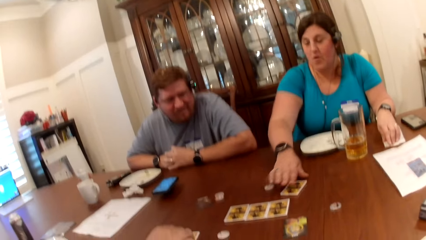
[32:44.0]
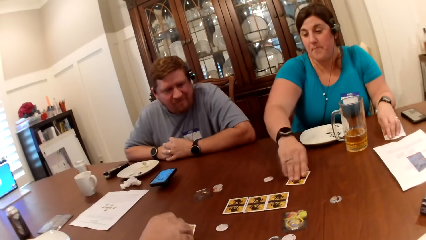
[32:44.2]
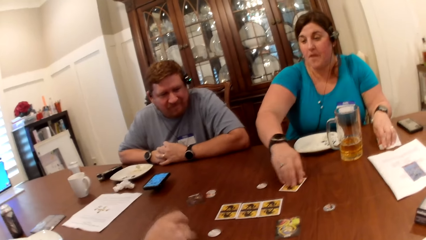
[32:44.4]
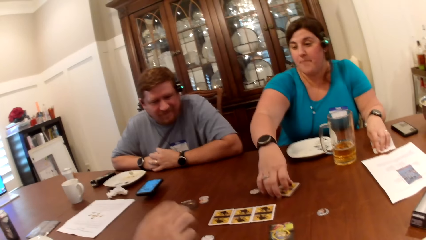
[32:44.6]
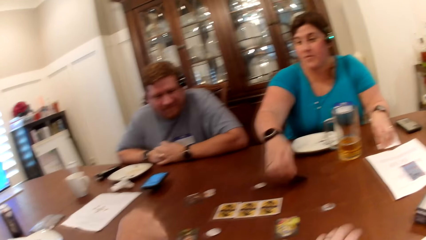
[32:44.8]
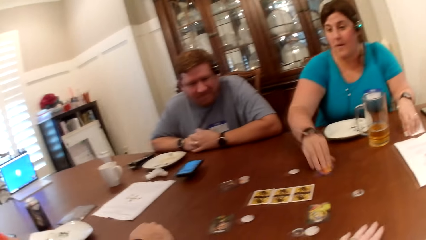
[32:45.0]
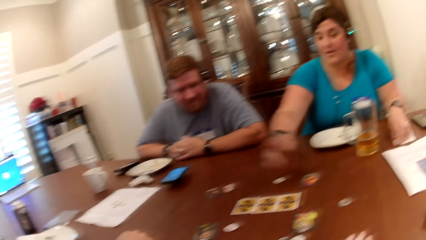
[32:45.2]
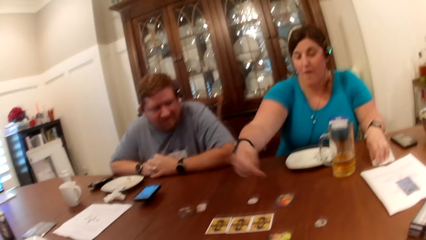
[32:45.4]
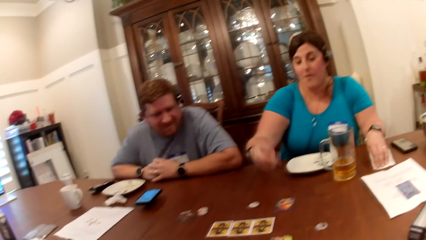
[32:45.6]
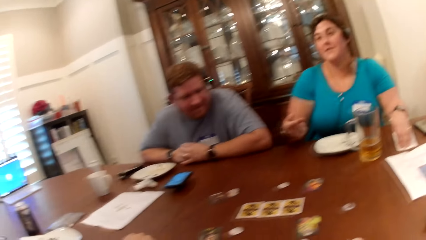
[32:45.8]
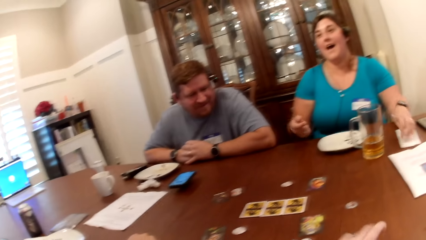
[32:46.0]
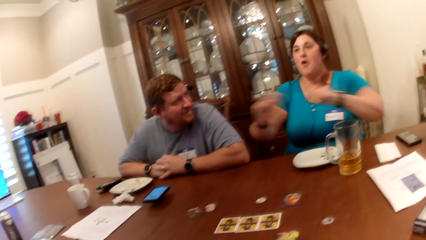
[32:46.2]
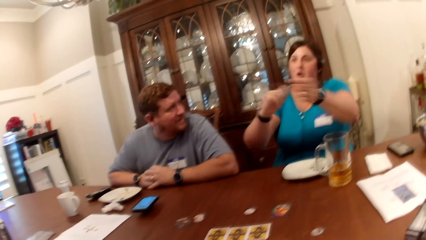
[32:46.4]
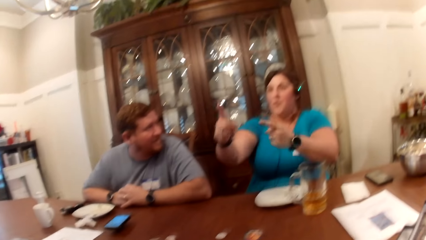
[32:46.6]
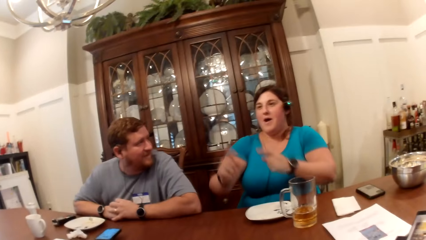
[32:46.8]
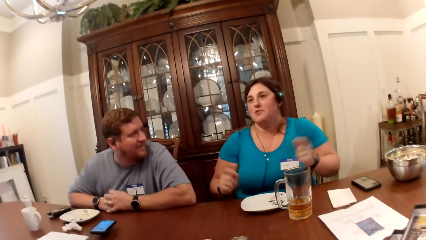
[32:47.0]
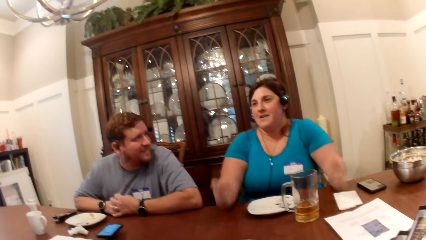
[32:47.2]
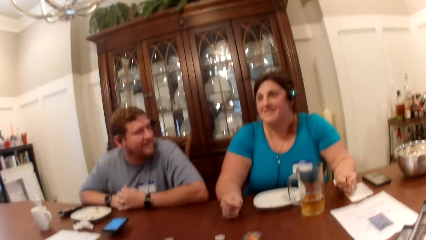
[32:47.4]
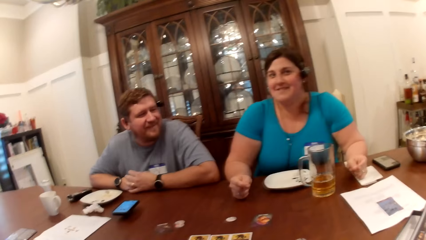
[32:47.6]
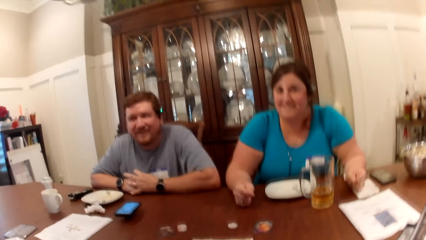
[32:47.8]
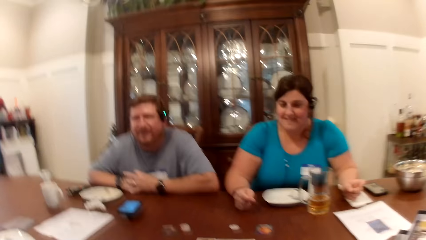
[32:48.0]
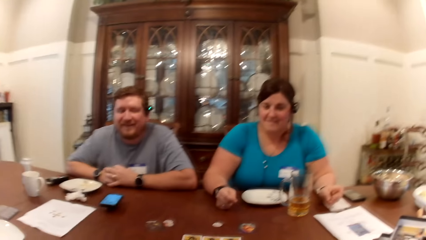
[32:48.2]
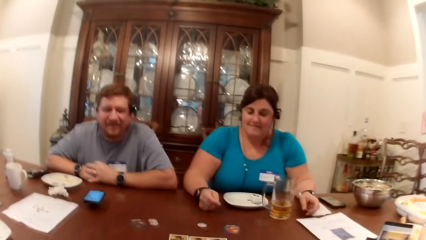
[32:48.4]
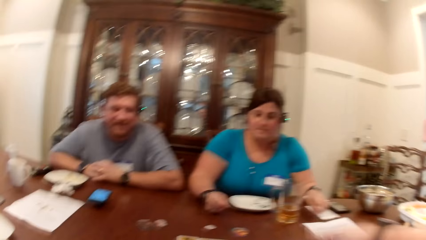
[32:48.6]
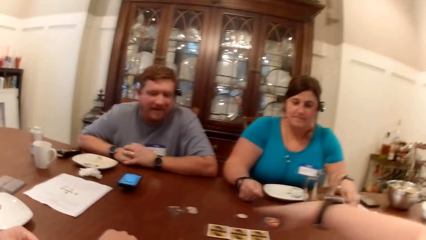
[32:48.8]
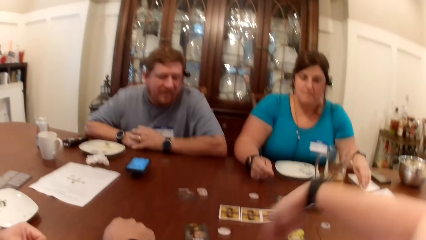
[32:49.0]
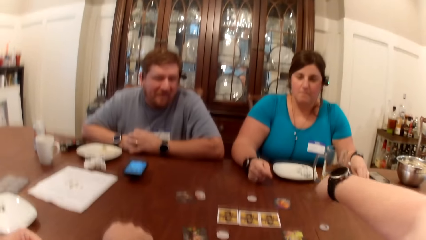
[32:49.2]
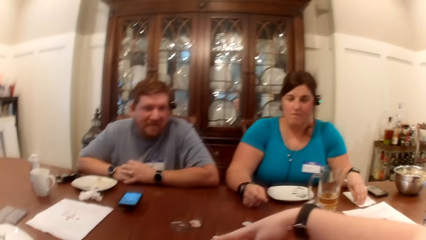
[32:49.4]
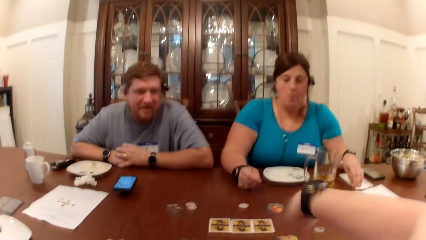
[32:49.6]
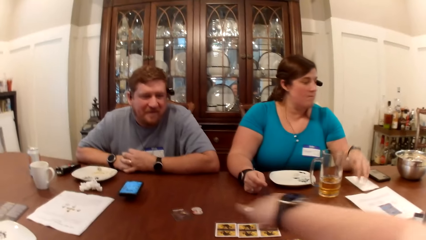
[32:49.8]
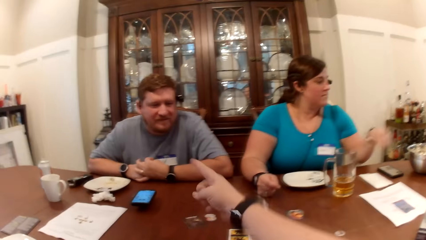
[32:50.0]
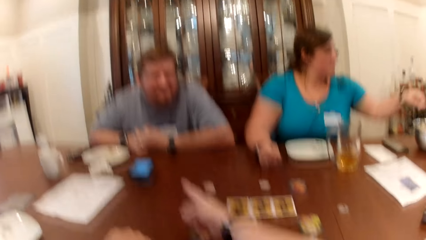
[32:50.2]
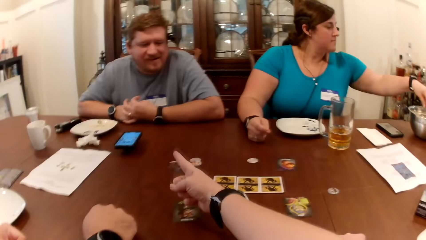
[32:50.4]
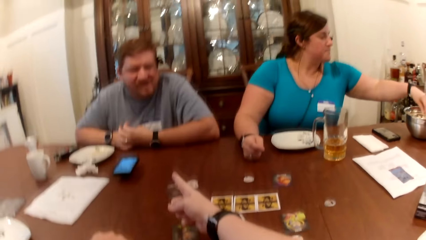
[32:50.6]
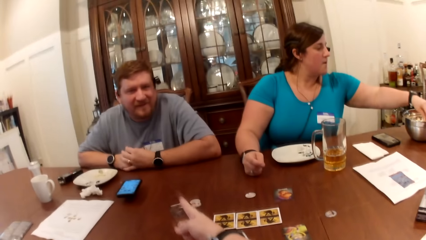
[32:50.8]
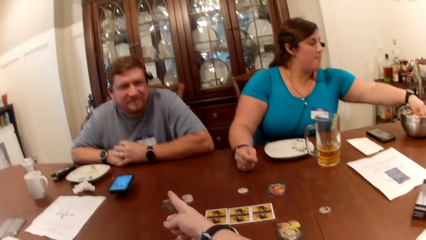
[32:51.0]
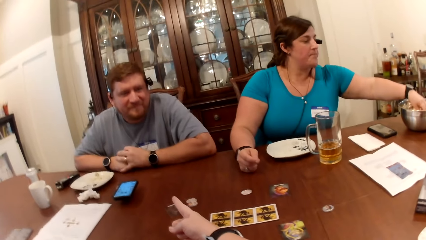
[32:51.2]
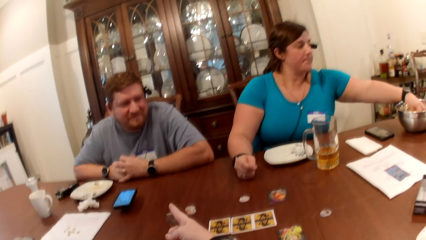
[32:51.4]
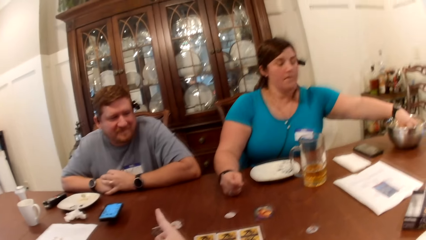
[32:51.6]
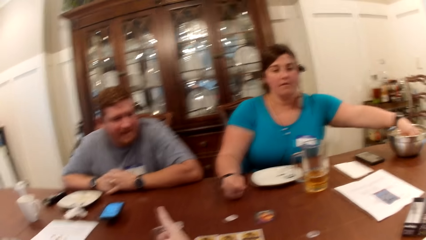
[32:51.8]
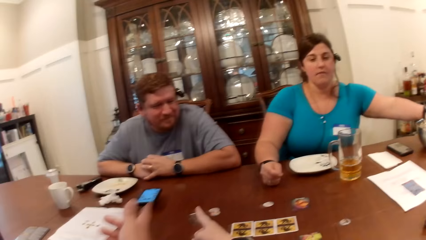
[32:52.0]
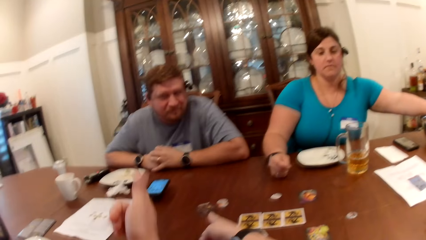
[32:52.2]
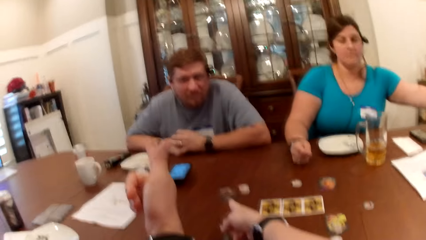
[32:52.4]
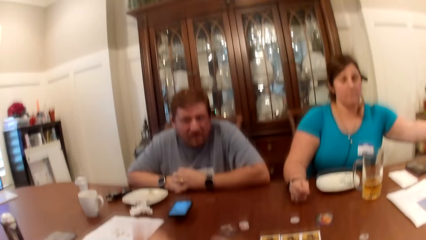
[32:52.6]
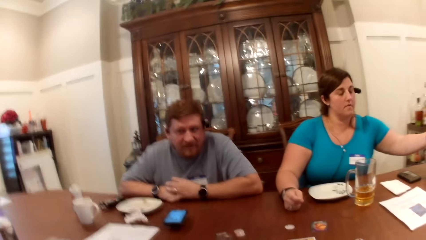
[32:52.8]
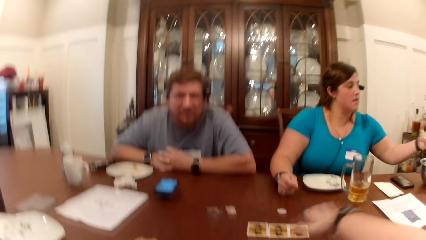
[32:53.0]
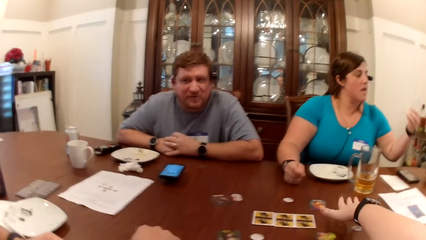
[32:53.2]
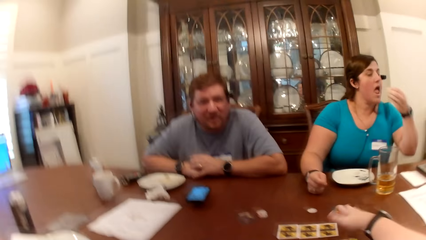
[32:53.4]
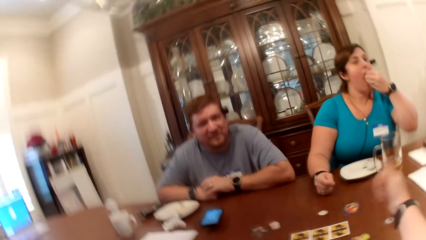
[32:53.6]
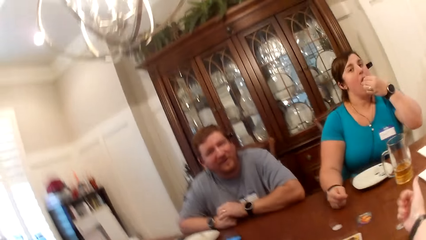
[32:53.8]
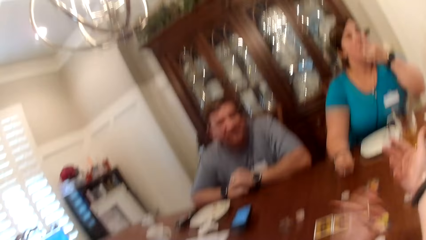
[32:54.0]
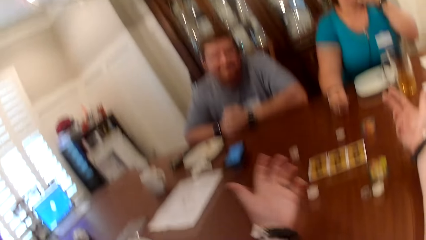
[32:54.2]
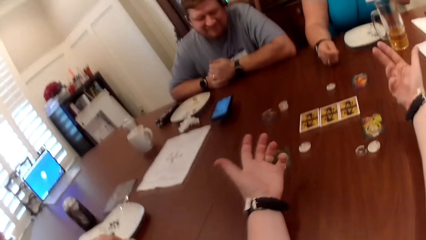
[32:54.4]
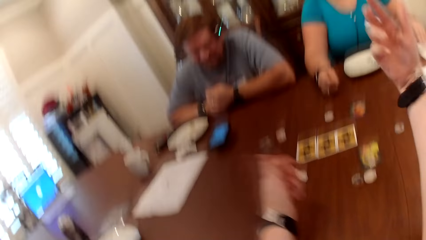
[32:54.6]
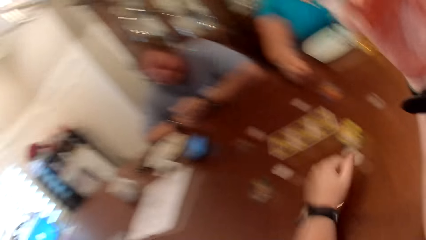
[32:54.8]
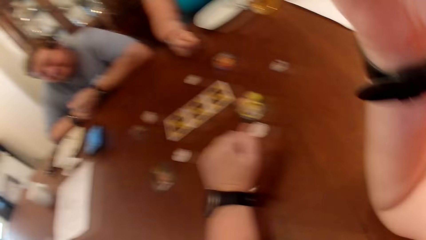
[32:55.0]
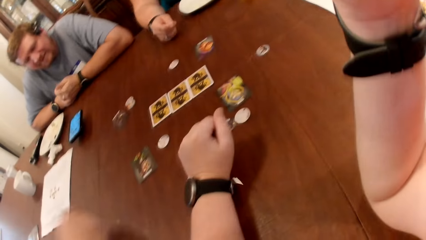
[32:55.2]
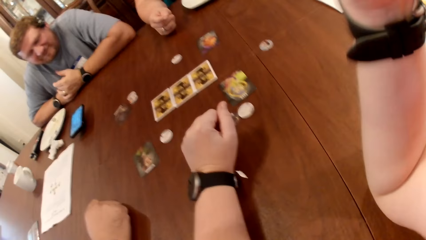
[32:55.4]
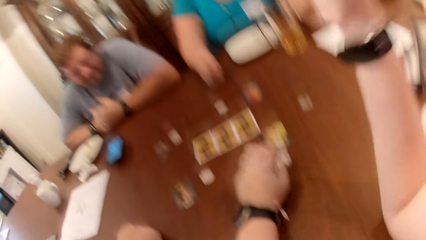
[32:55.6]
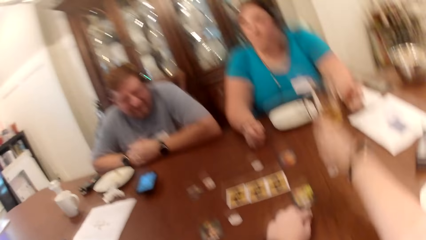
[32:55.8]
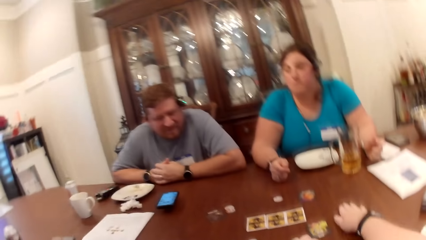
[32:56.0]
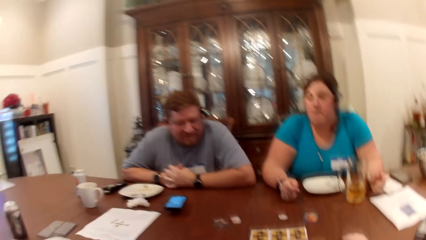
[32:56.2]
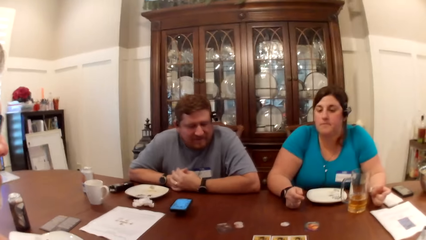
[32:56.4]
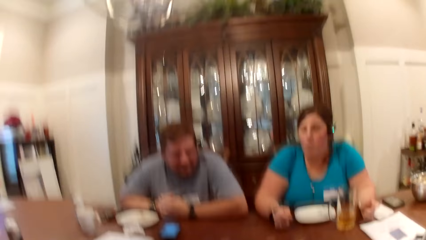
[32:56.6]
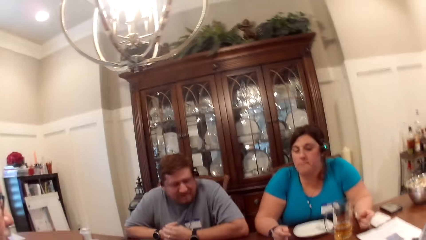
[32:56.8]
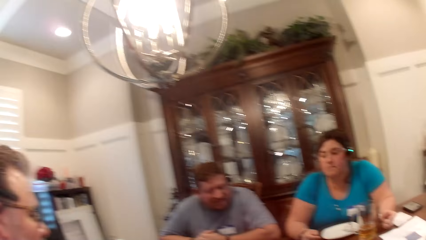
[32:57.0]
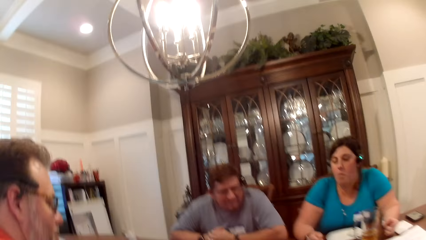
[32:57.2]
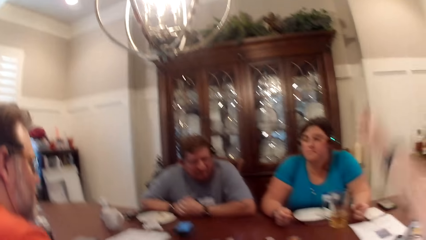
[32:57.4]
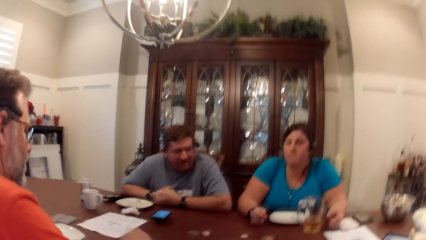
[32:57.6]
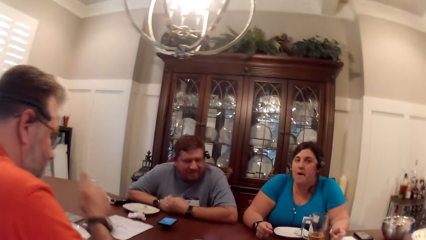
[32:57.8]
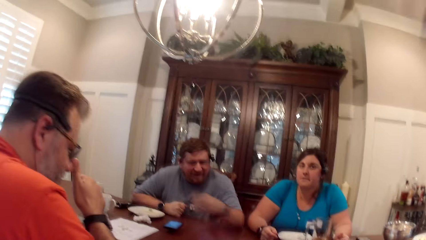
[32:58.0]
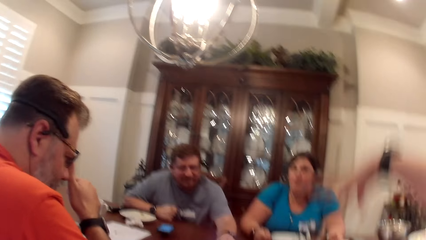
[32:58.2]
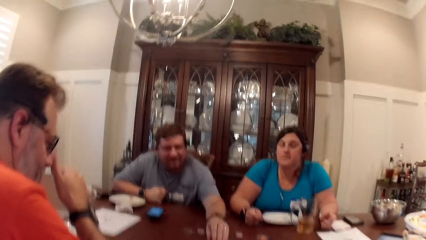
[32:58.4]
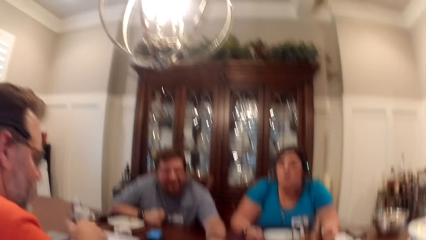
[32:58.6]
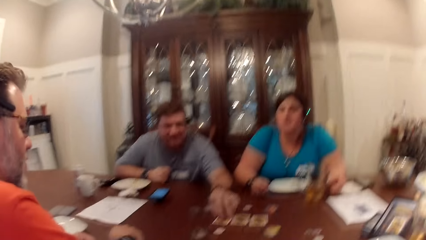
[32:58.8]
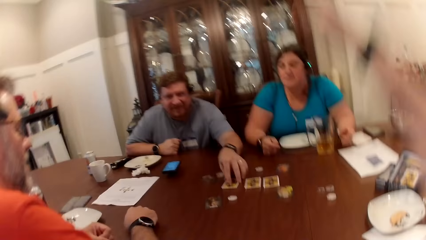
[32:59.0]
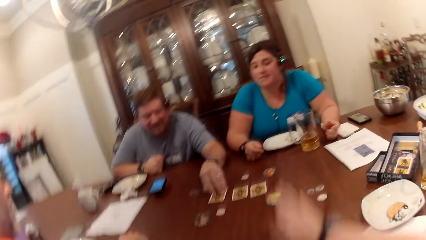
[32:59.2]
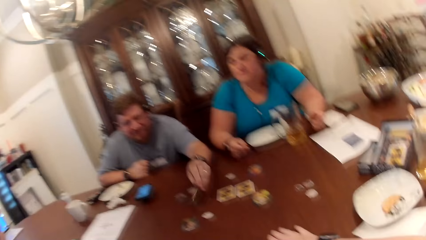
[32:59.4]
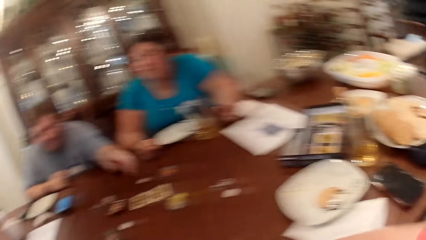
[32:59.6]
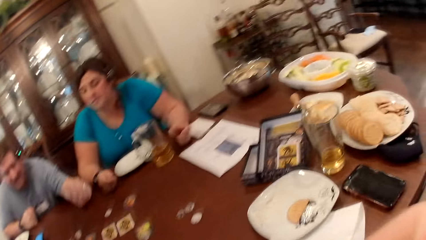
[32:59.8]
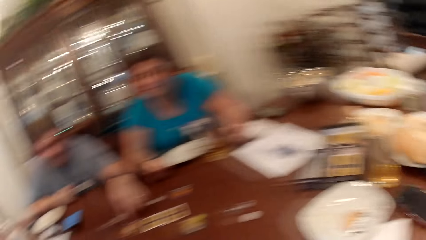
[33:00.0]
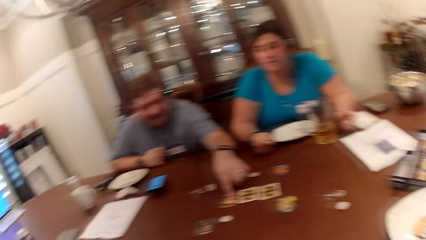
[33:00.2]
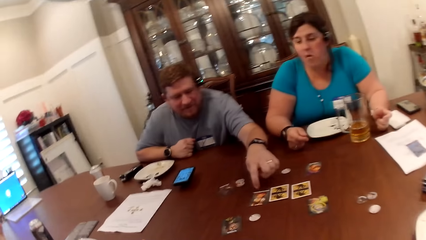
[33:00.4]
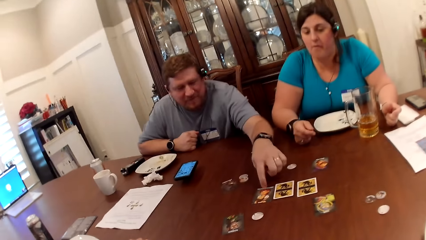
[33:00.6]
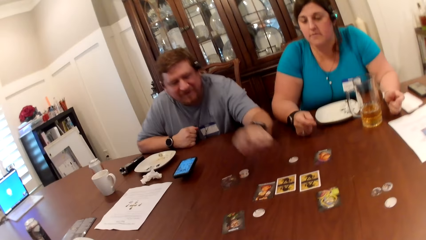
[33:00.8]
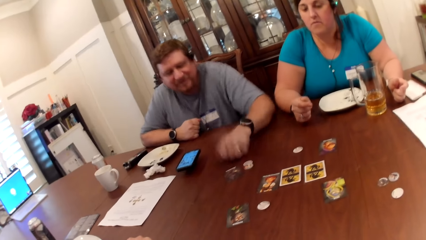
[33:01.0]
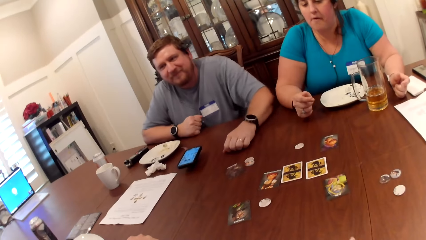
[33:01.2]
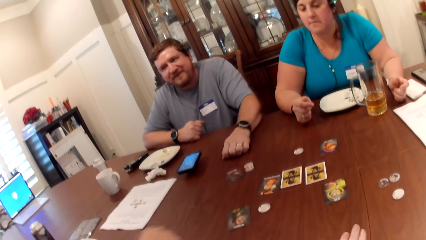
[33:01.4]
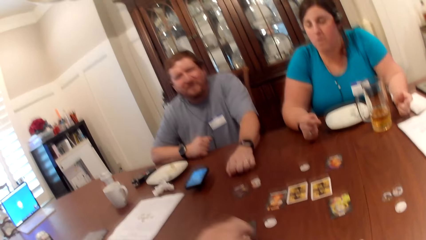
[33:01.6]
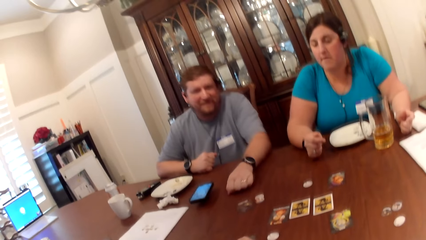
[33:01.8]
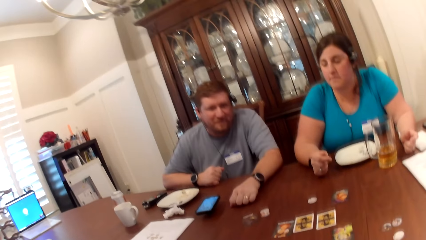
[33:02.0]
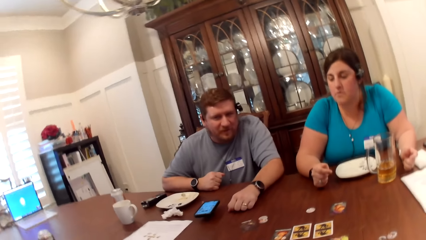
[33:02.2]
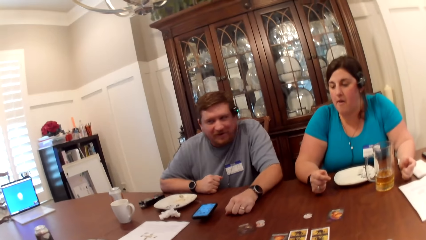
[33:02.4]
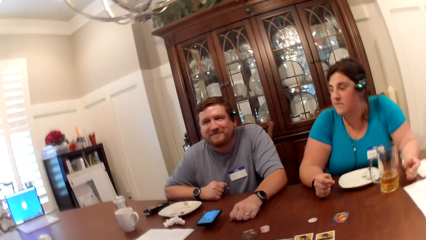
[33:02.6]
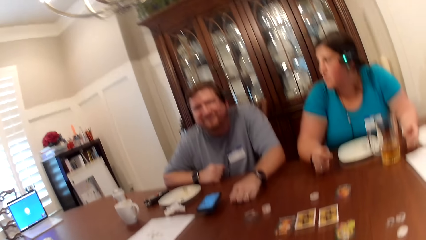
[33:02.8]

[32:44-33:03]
A woman moves a game token from a card to the table with her right hand. The camera wearer puts the card on the table. The woman flips the card with her right hand. A man flips the card with his right hand. The camera wearer points at the cards on the table. The woman picks popcorn from a bowl of popcorn with her left hand. The camera wearer points at the man. The woman eats popcorn with her left hand. The camera wearer adjusts a camera on her head with her right hand. She raises her hand. She places her right hand on the table. The man scratches his nose with his right hand. The camera wearer shakes her hand. Another man flips the card with his left hand and taps the card with his left hand. The camera wearer taps the table. The other man drops his left hand on the table.
